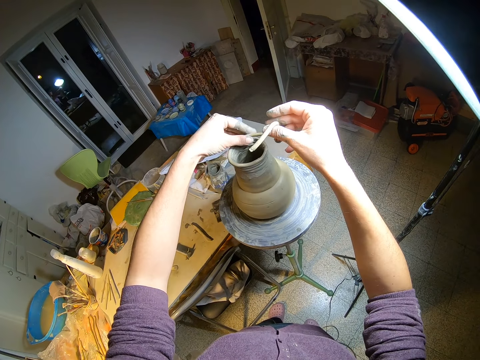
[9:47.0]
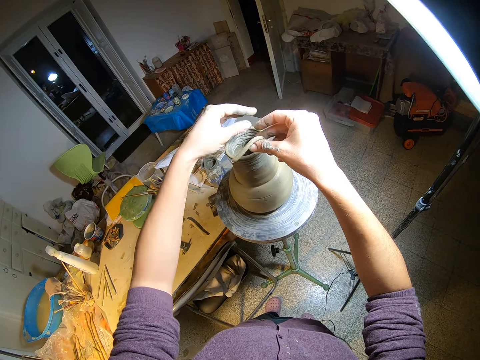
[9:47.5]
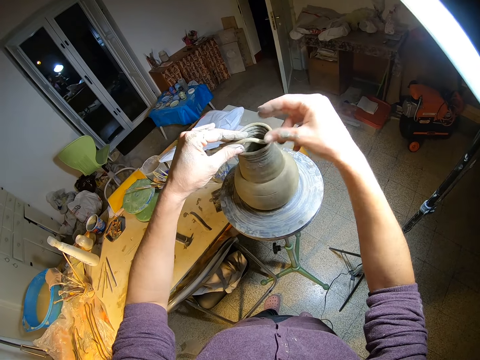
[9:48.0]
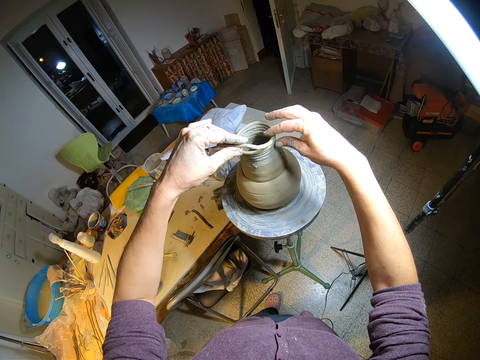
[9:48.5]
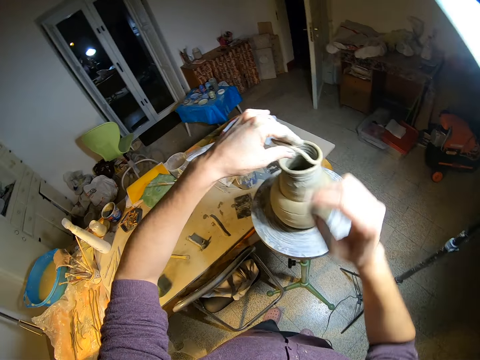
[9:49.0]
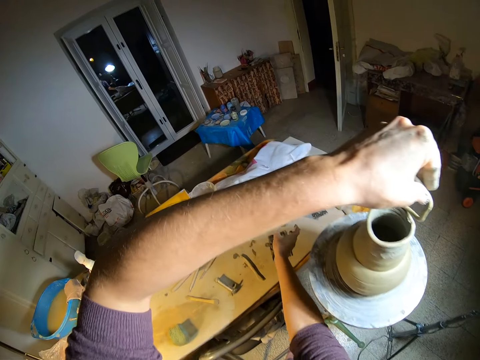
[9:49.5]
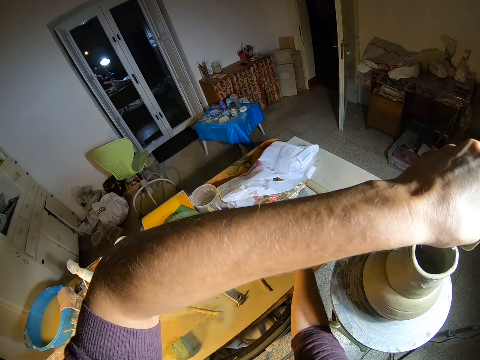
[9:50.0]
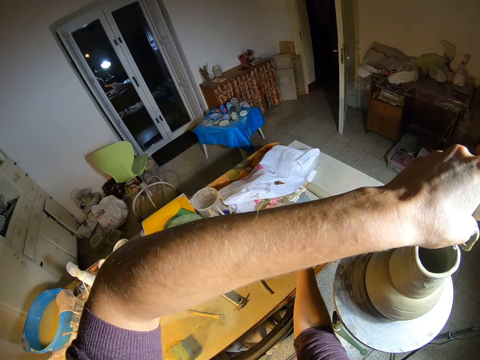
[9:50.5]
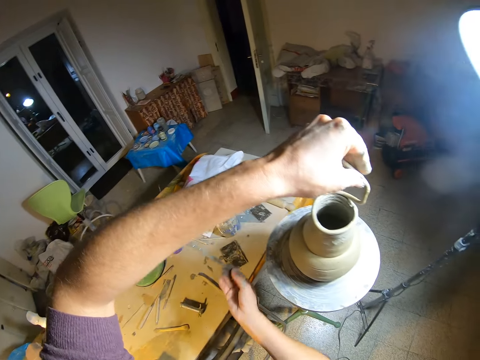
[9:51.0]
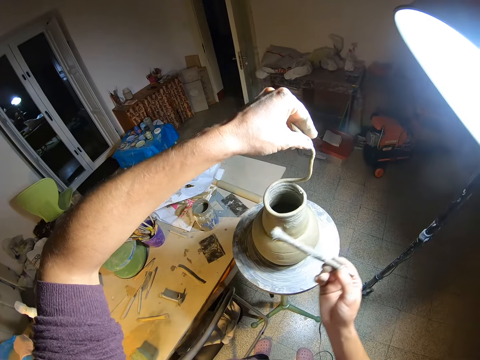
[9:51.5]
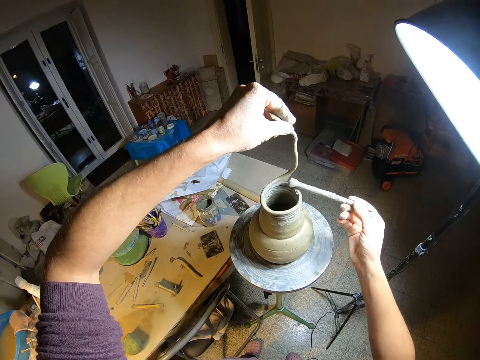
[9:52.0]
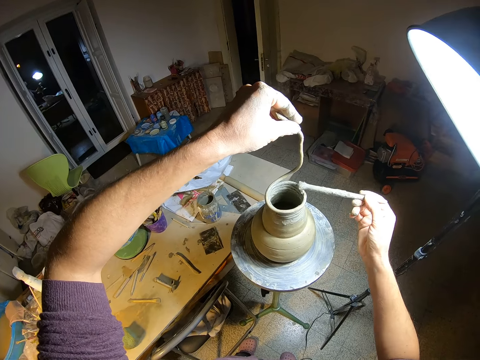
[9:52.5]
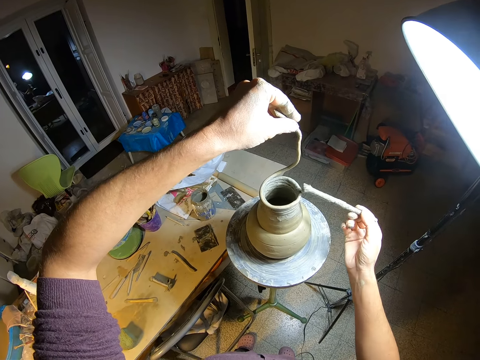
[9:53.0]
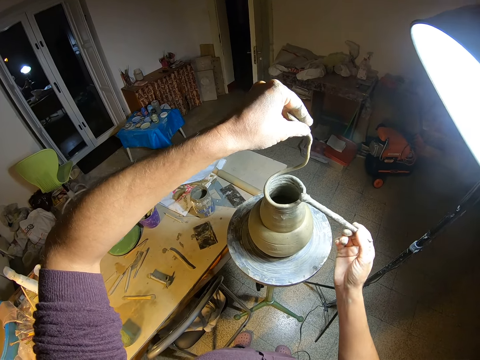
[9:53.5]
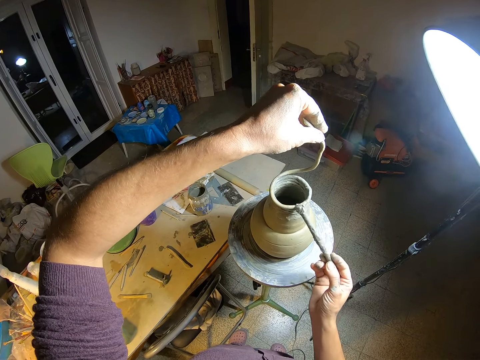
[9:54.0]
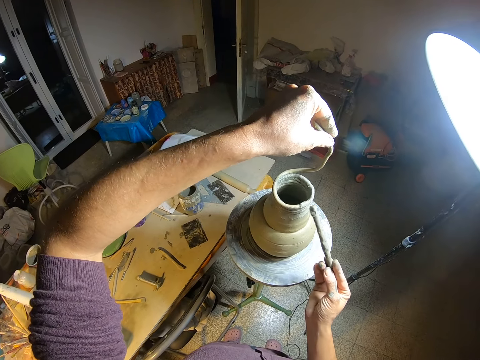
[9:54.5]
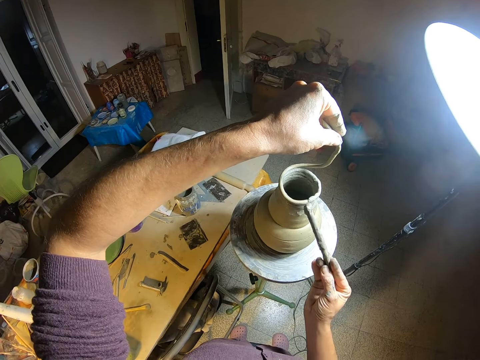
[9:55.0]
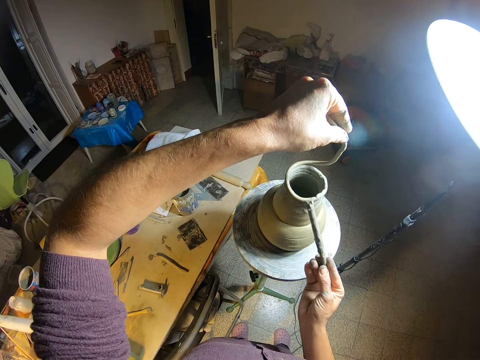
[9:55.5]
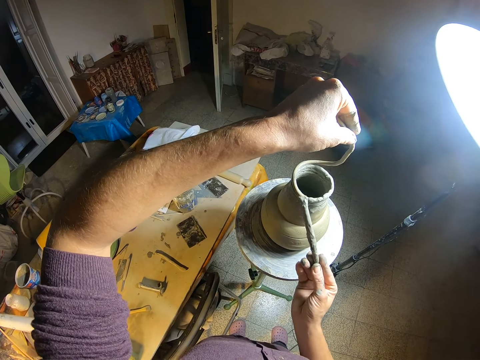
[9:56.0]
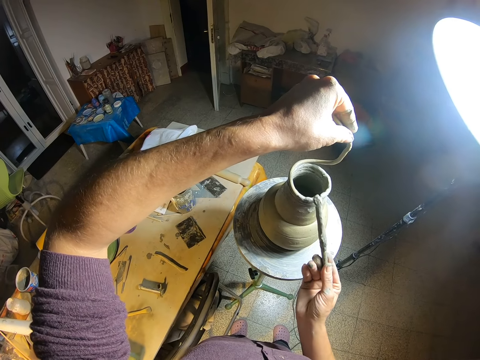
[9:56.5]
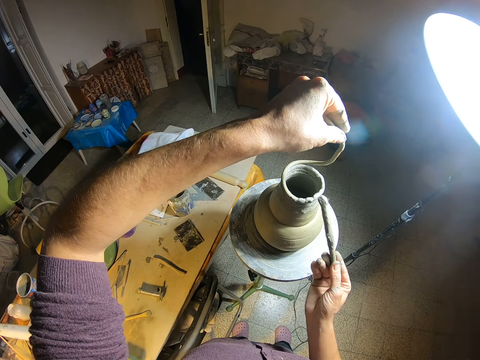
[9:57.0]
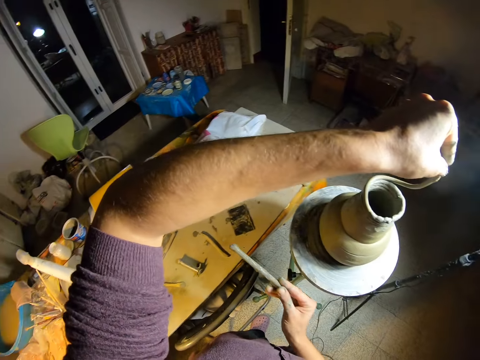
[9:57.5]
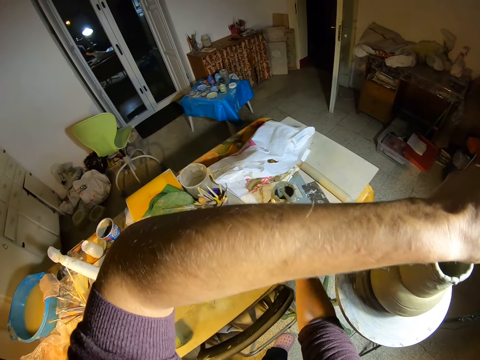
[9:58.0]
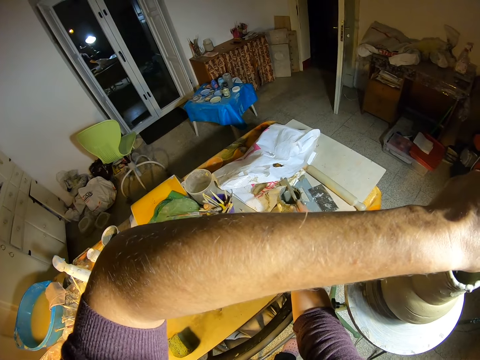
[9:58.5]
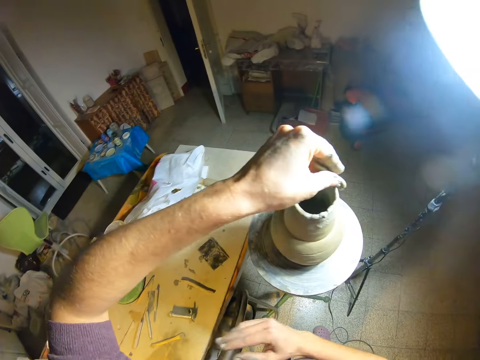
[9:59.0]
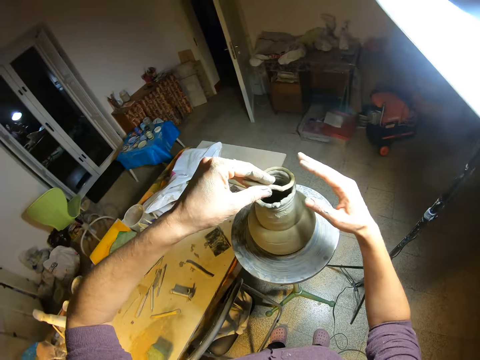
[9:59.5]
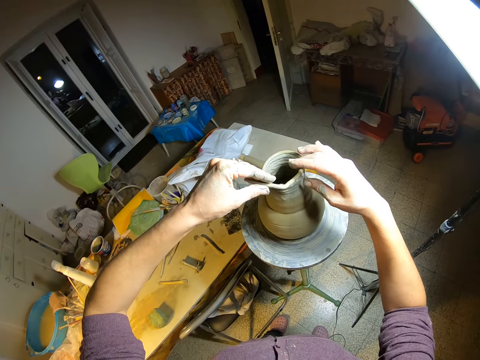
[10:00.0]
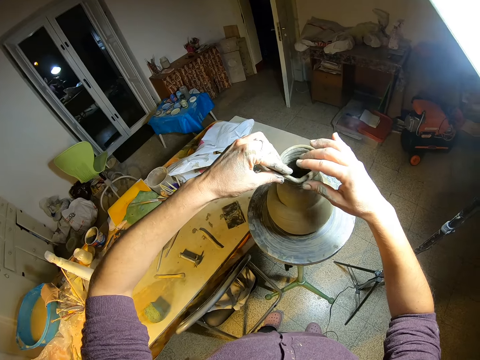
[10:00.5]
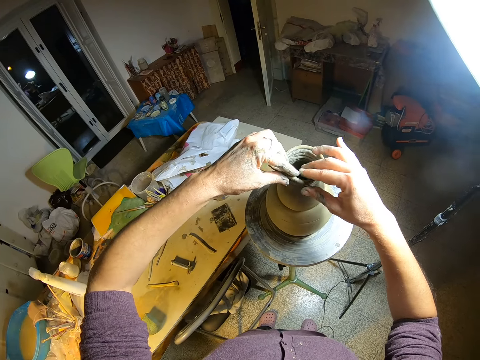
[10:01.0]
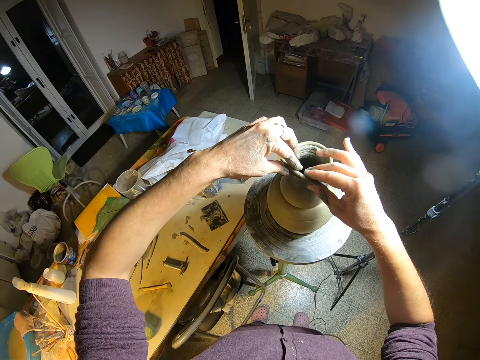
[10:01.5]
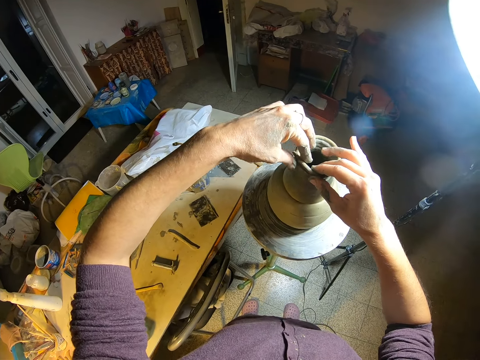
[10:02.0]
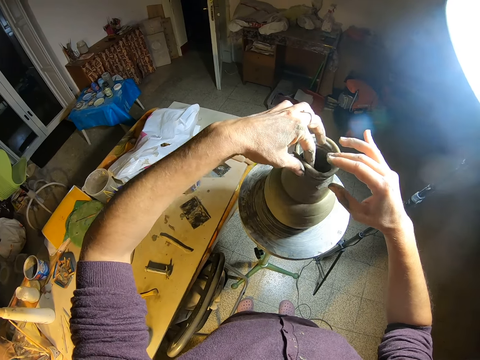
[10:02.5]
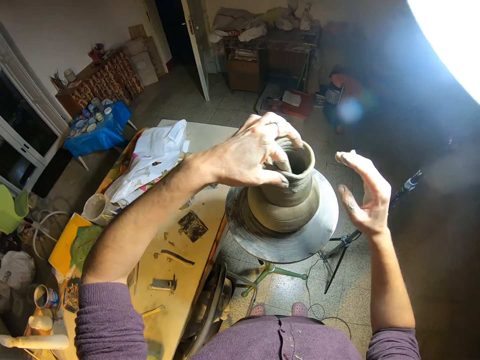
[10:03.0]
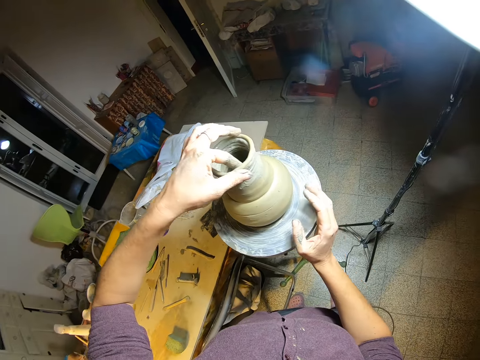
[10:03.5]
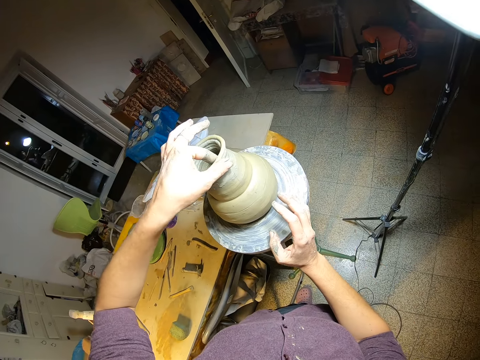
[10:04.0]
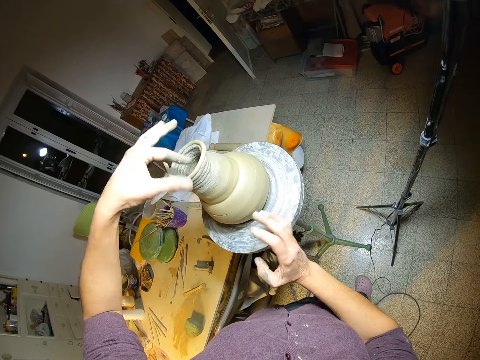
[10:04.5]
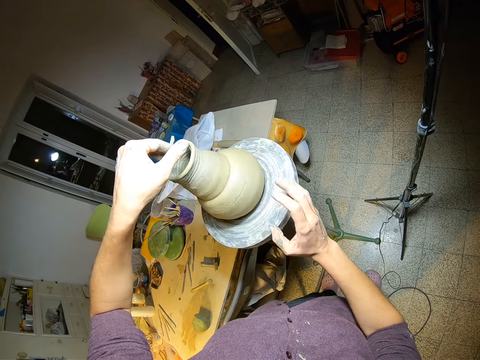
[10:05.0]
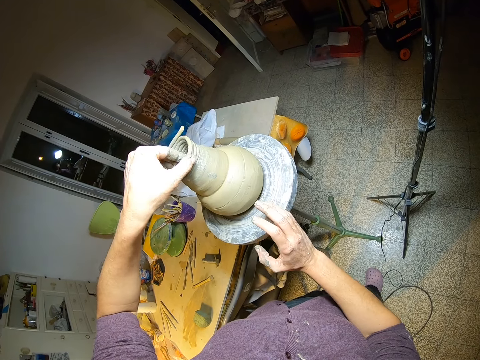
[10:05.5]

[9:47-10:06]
The camera wearer picks up a brush. They carry the stick with her right hand. They use the stick to smoothen the clay vase. They paint the pot. They drop the stick on the container. They use her hands to smooth the clay vase. They mold the pot. They spin the wheel with his right hand.

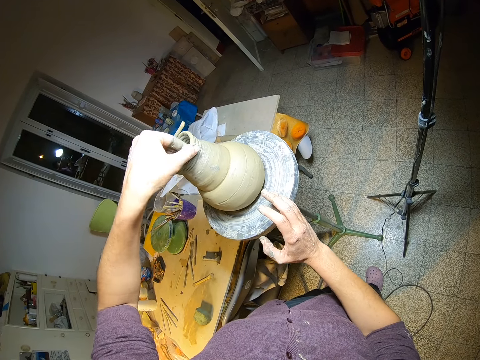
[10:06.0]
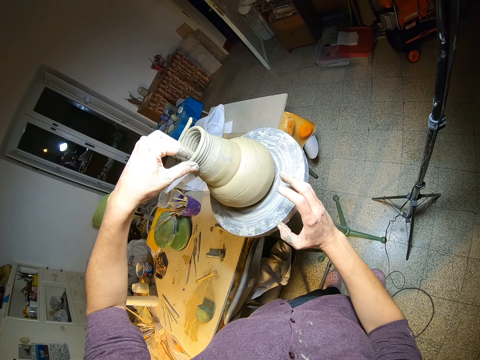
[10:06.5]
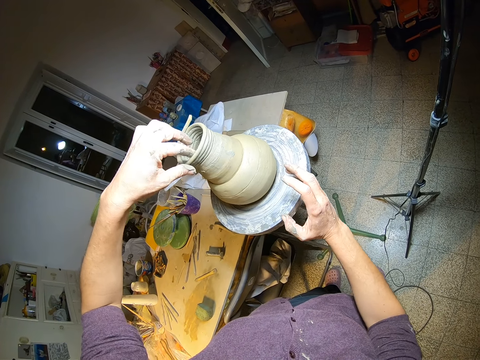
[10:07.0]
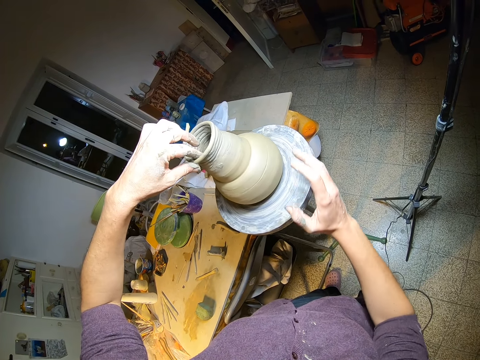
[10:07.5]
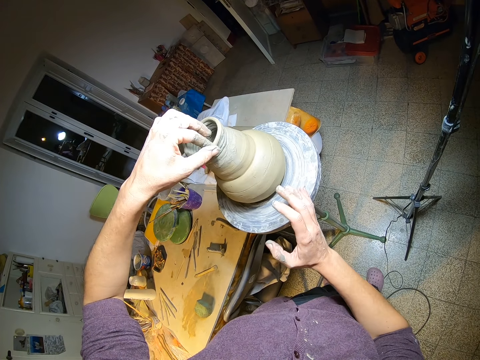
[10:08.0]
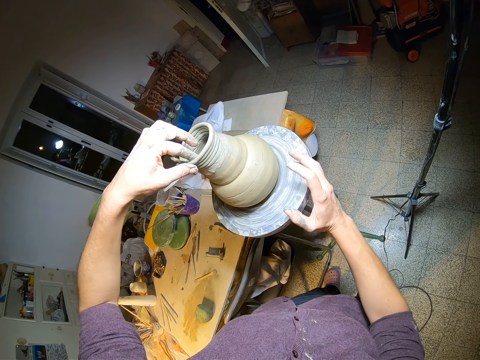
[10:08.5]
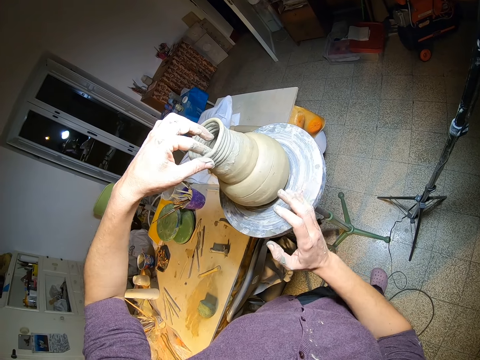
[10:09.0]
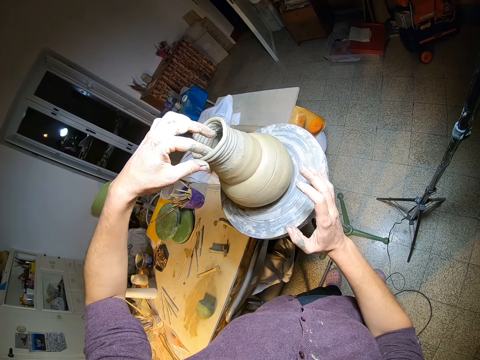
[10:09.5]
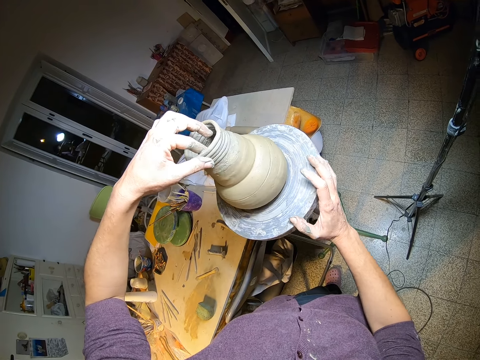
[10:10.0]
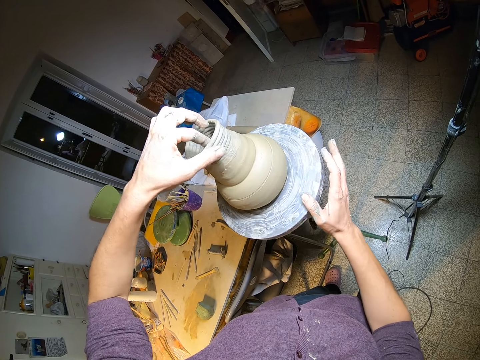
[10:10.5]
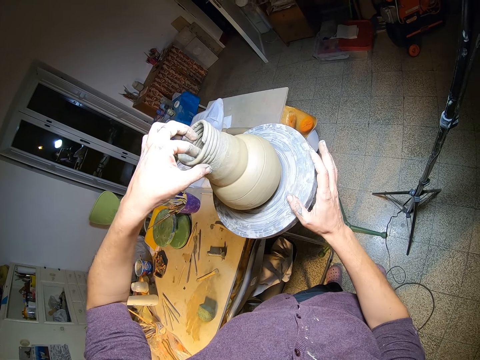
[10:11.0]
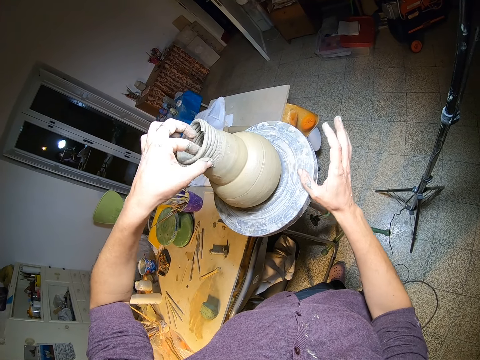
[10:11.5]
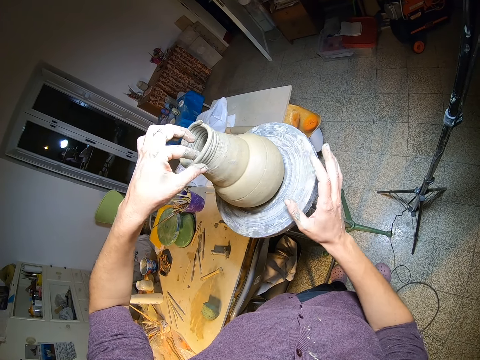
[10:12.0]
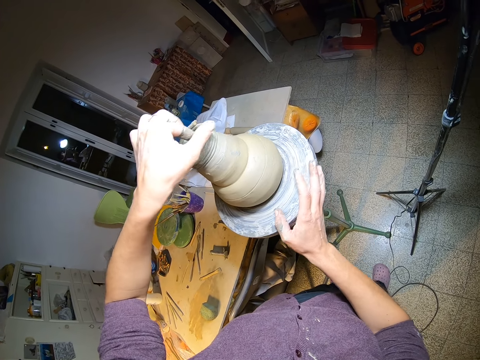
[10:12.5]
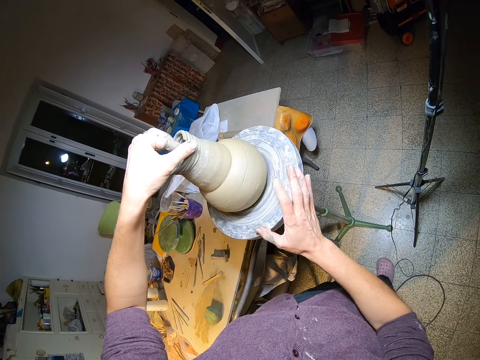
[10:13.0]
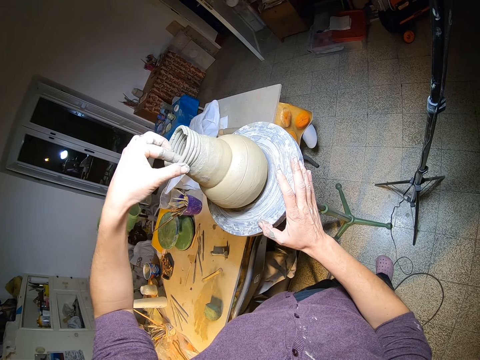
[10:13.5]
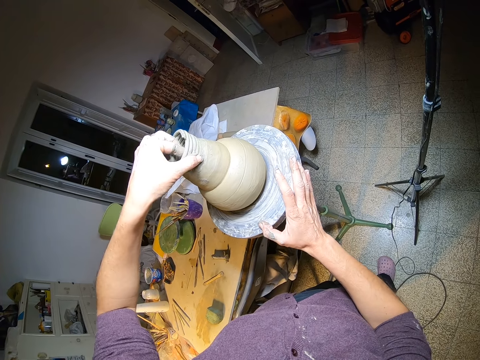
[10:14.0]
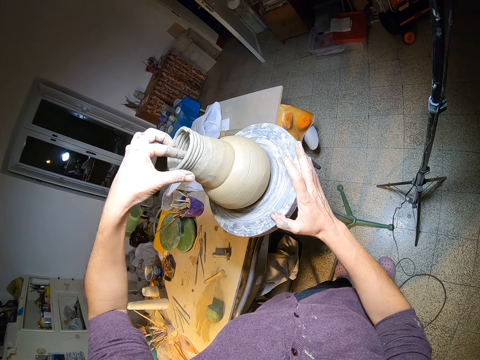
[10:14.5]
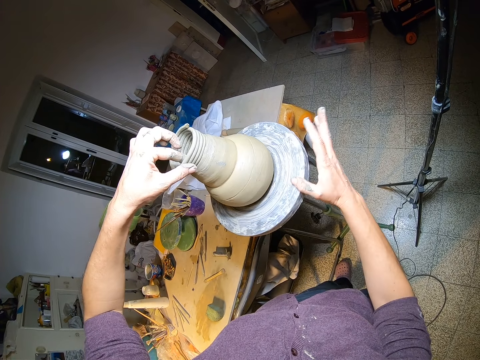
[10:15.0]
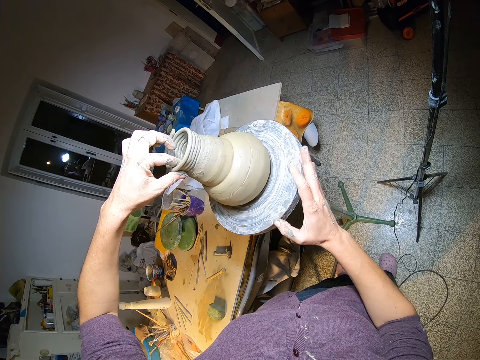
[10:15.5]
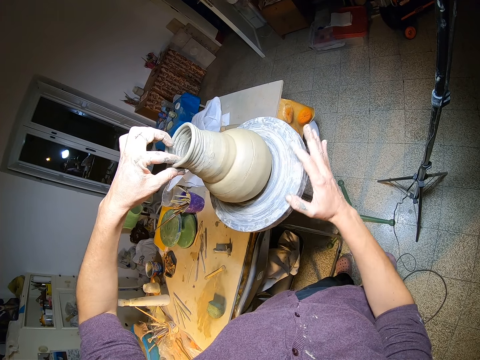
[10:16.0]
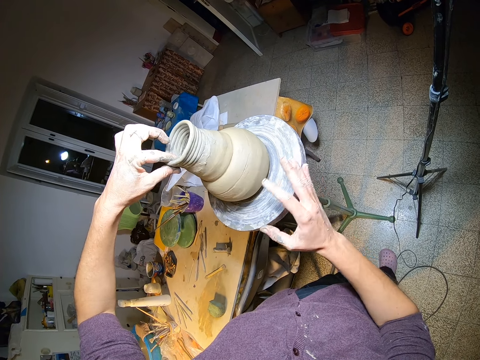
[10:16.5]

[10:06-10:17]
The camera wearer smoothens the clay with her left hand.
